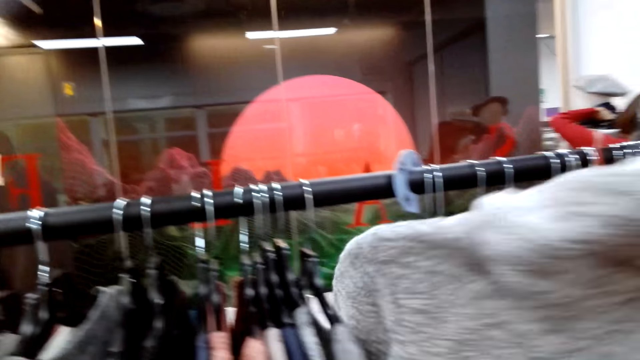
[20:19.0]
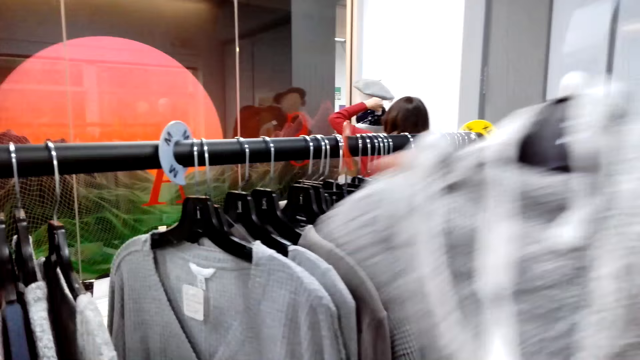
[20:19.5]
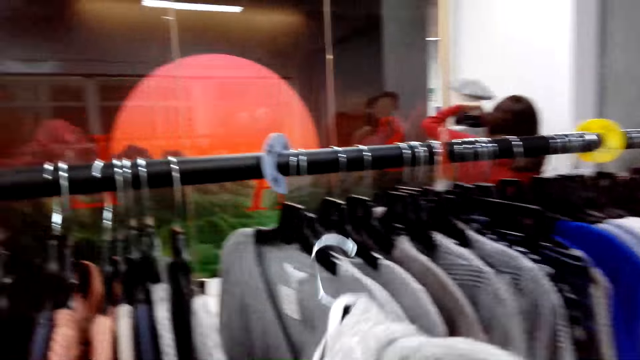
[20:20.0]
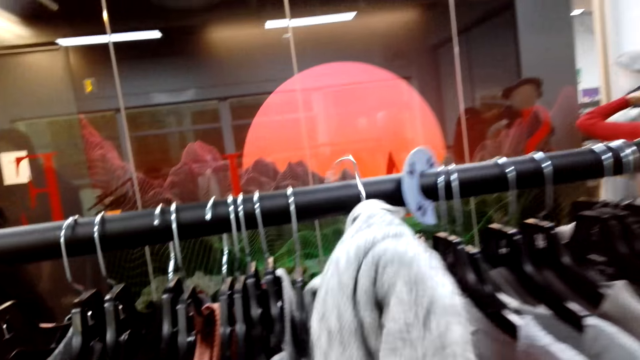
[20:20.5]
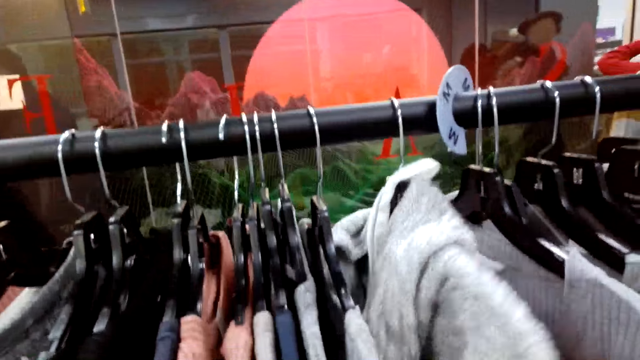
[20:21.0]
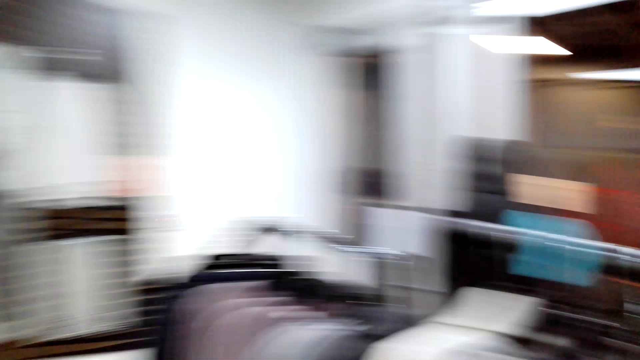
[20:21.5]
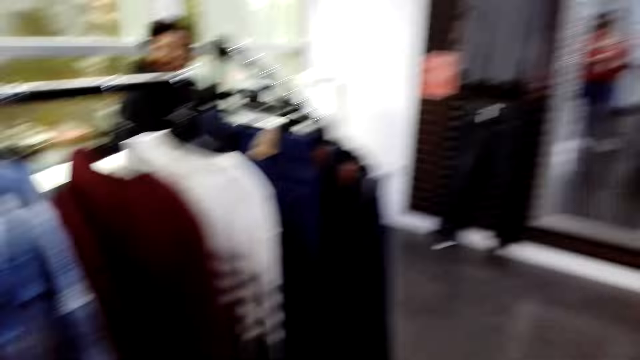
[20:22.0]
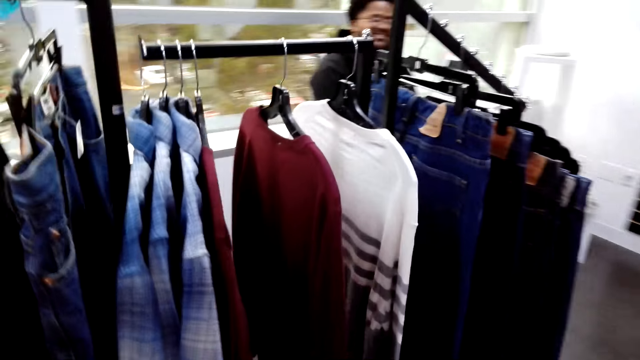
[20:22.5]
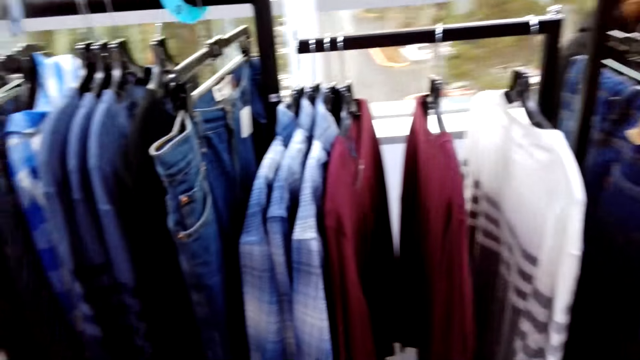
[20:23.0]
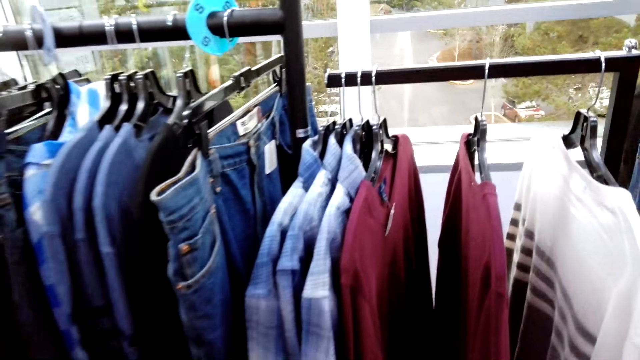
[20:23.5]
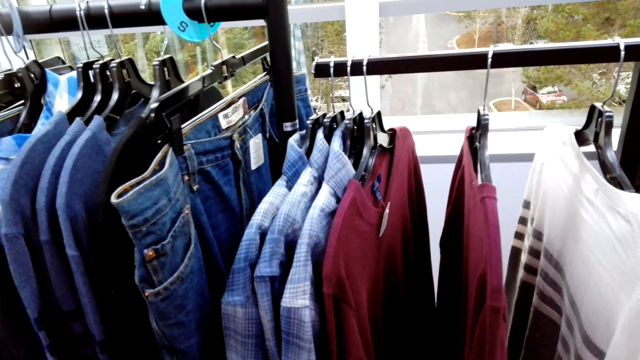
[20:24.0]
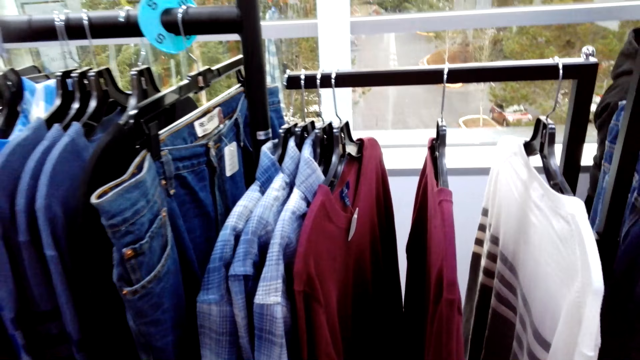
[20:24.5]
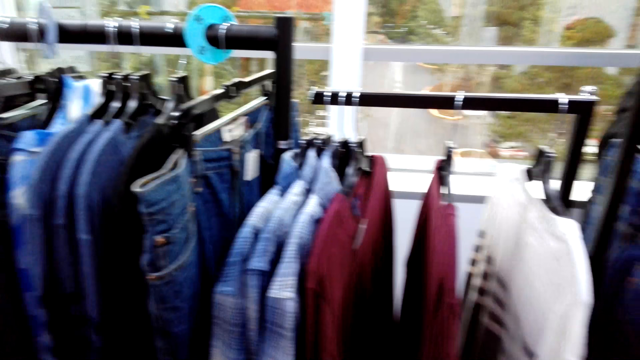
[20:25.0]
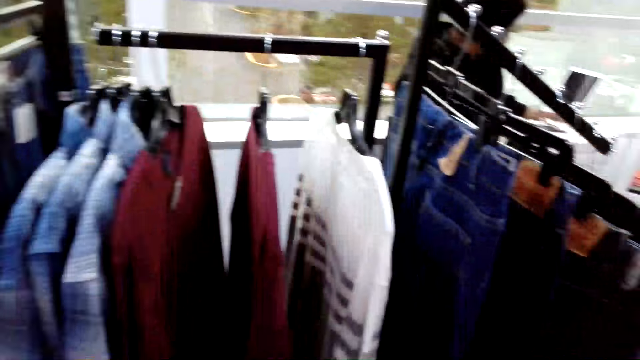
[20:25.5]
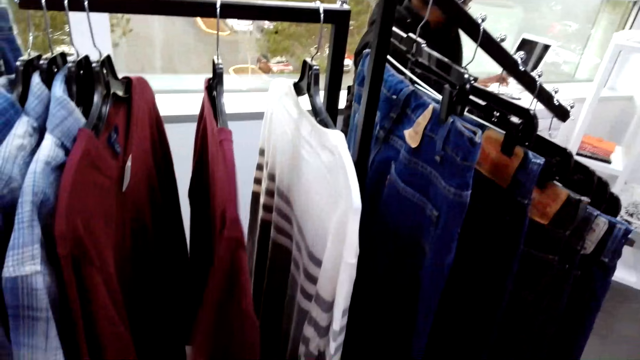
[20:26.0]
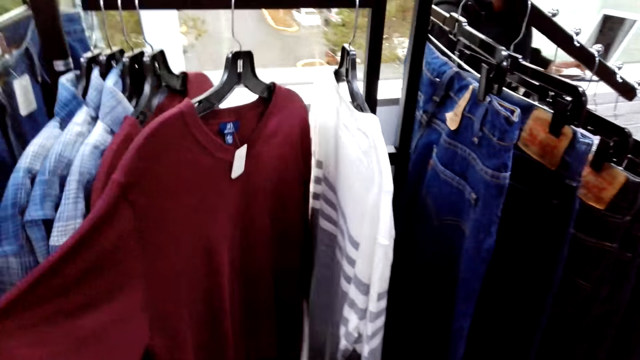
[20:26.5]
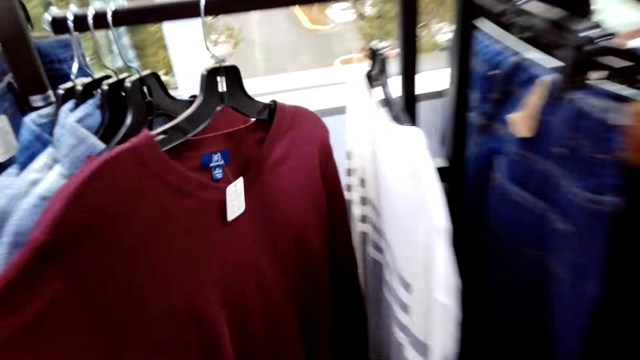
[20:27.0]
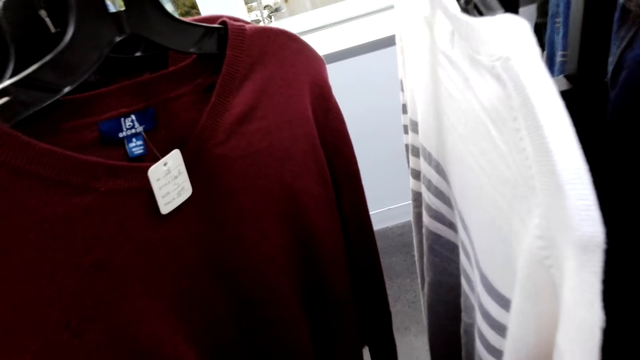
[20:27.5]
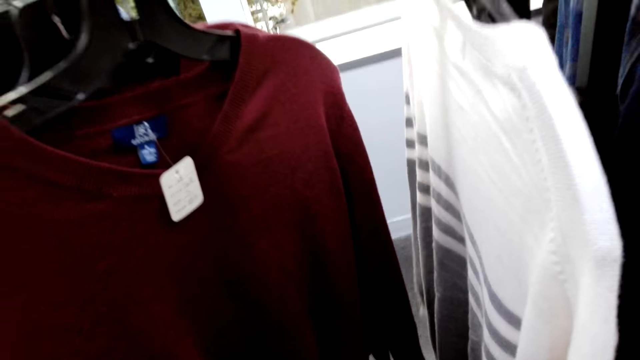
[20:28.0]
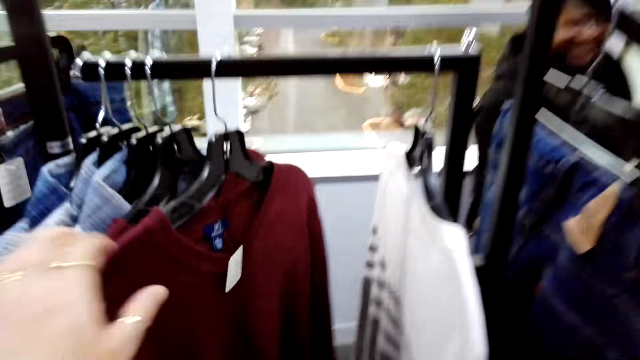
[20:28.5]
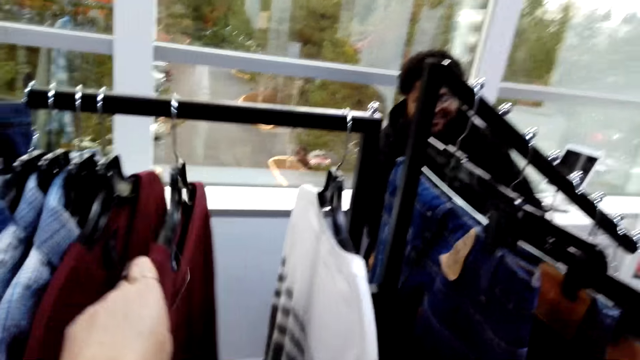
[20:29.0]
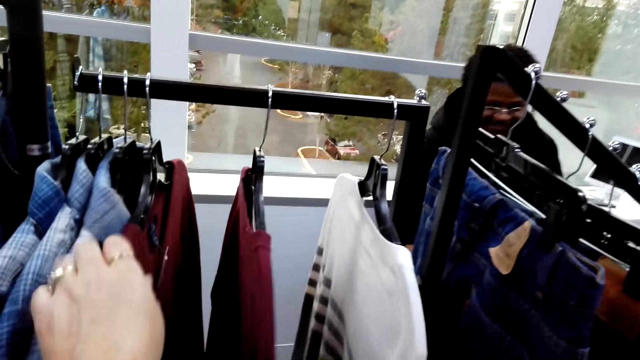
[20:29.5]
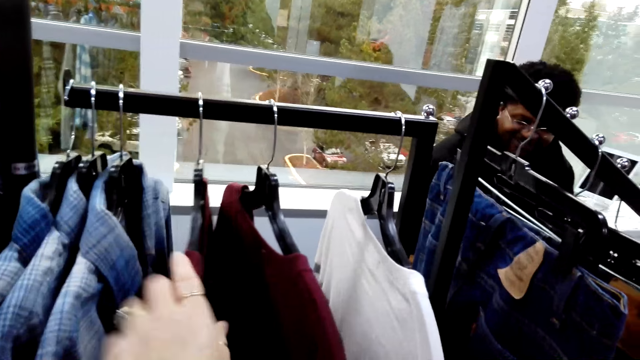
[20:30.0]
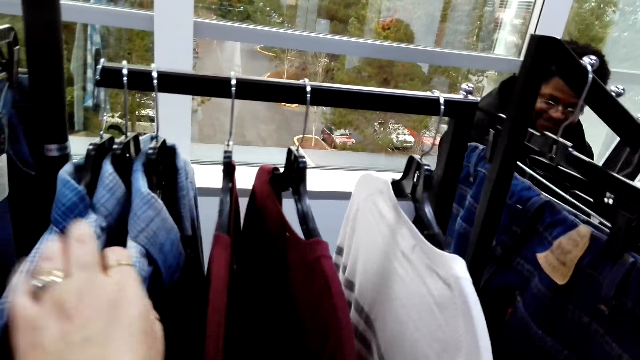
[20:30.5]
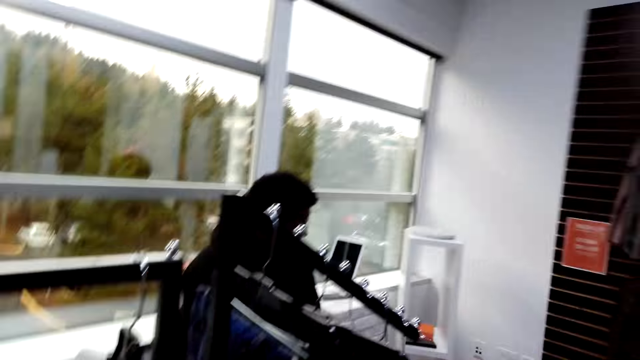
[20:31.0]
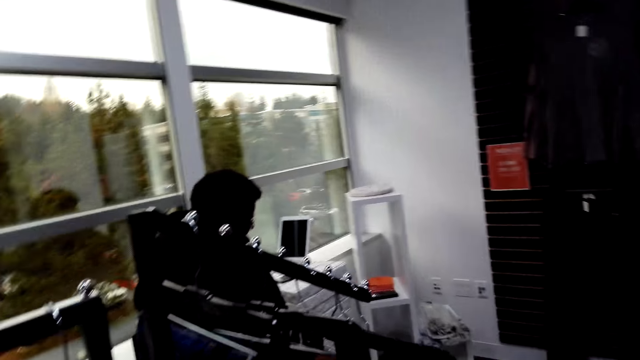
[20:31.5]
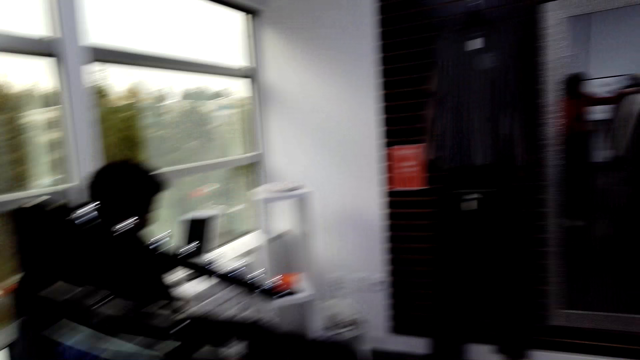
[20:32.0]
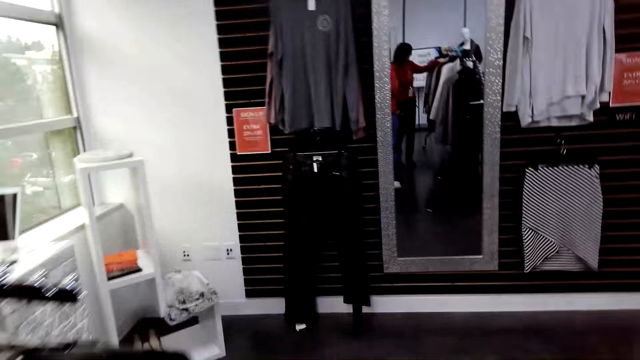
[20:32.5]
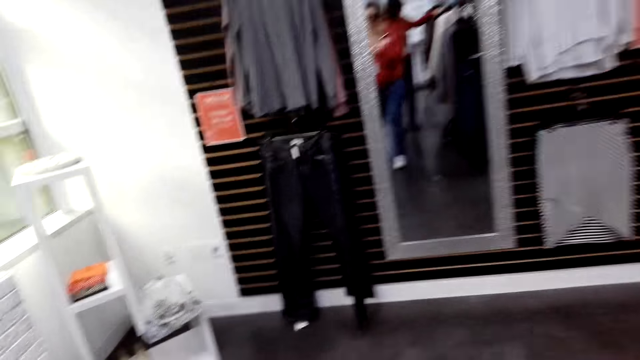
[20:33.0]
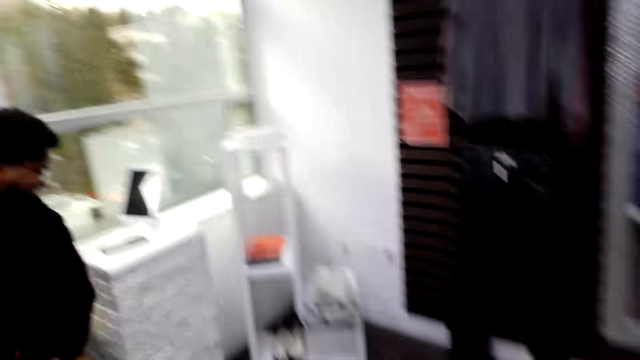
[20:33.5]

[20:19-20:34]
The camera wearer removes clothes from the rack. They return the clothes on the rack. They look around. A man sits on the chair. The camera wearer holds a cloth on the rack. They stare at the cloth. The man looks at the clothes. The camera wearer moves the cloth on the rack. They look around.

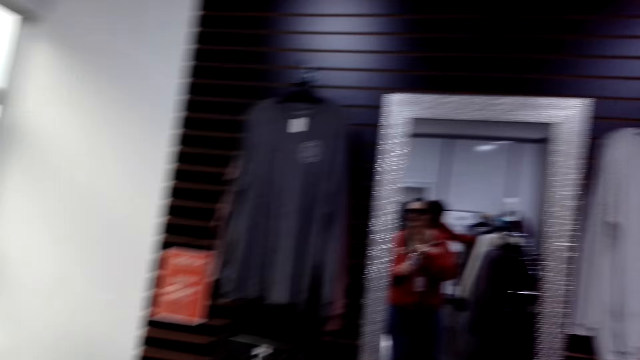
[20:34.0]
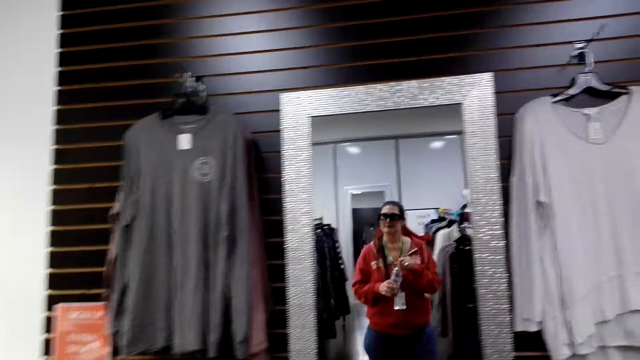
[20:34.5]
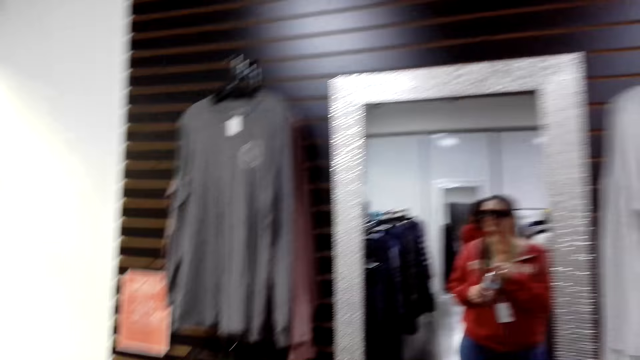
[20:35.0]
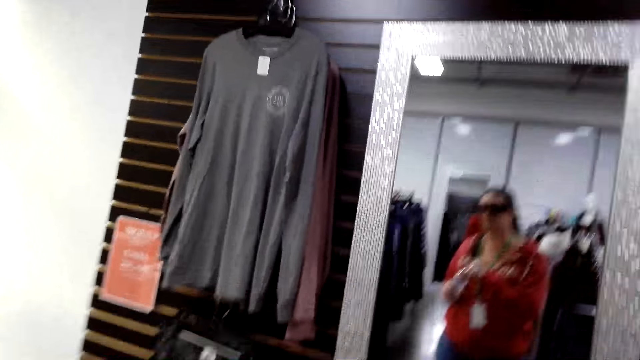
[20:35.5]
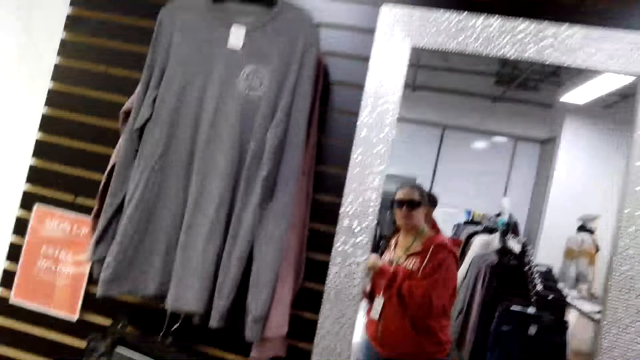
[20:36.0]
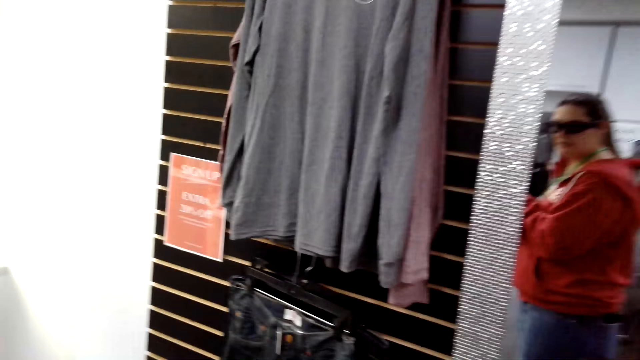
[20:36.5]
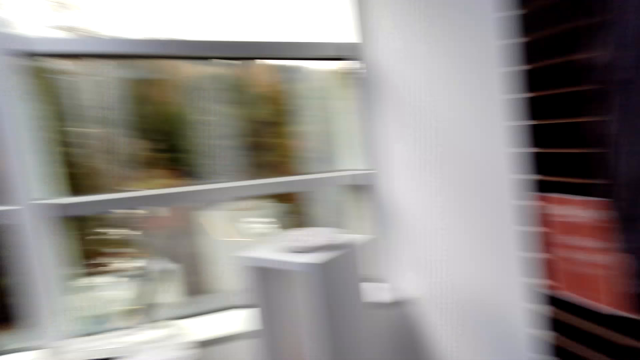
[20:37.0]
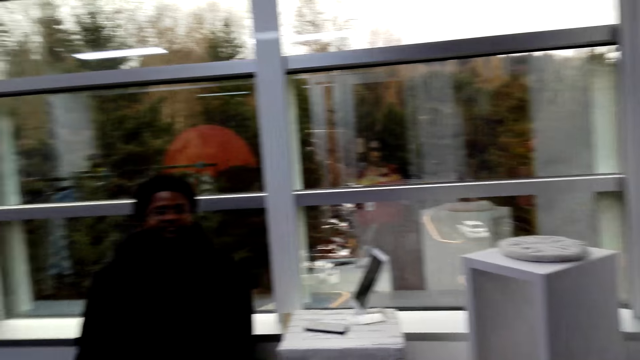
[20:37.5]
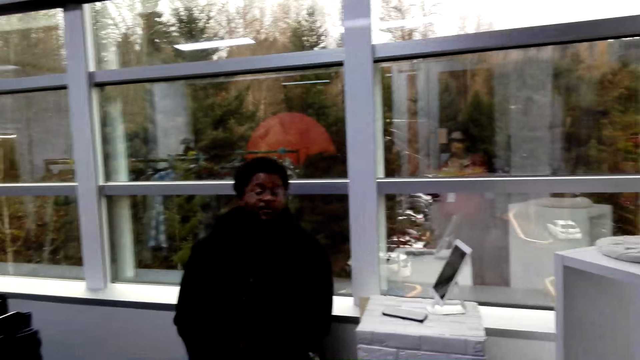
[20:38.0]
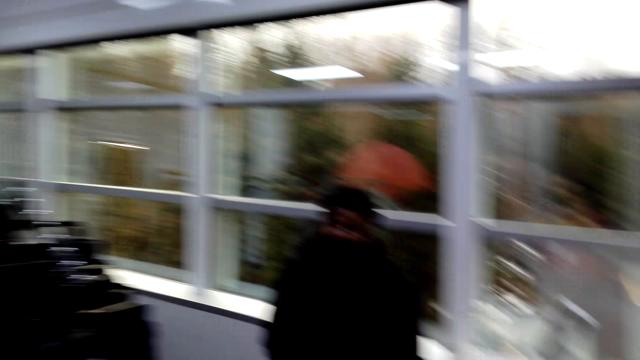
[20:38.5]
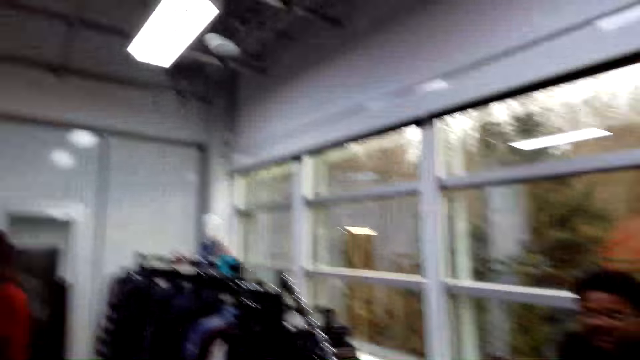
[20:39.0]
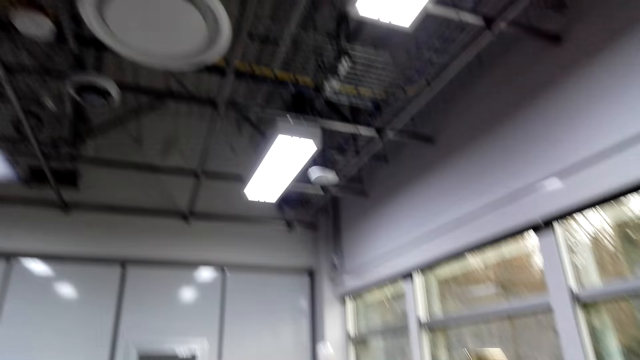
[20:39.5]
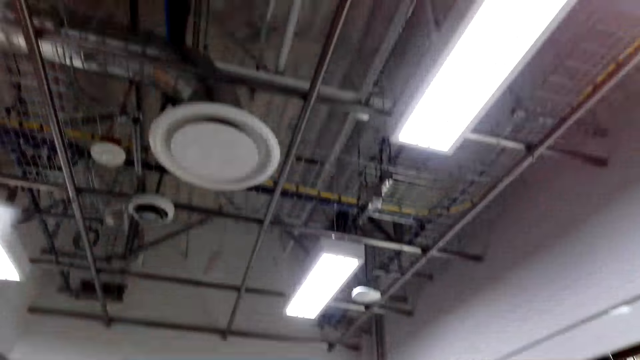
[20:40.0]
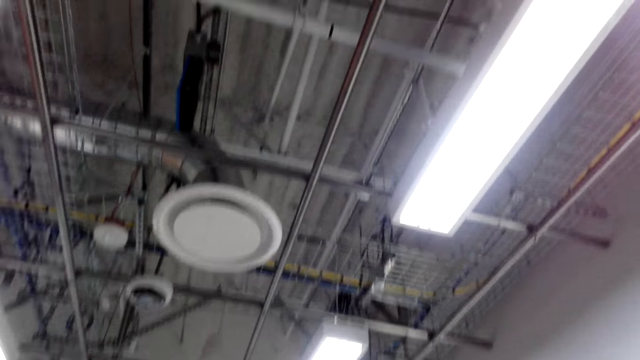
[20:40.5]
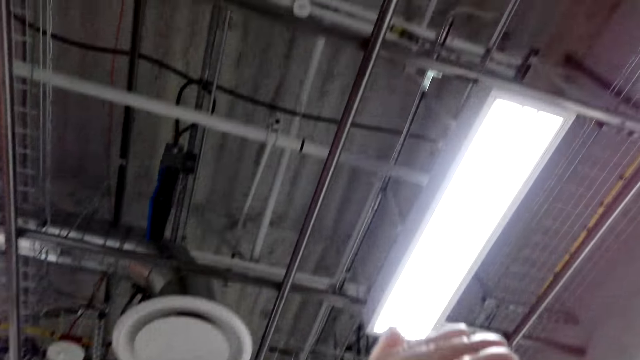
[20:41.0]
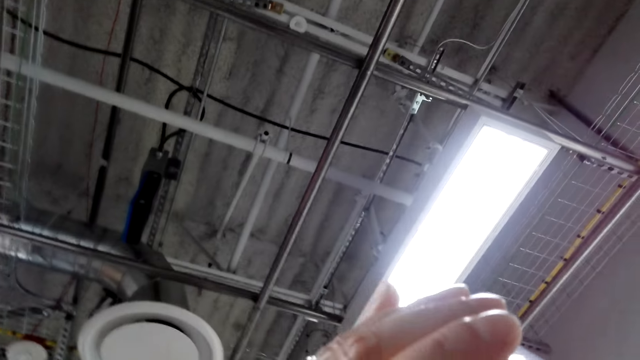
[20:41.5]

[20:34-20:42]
The camera wearer looks at the mirror. A person stares at the mirror. The person walks around. The camera wearer moves around. A man sits on the chair. Another person interacts with the camera wearer. The camera wearer looks around. She lifts her hand.
